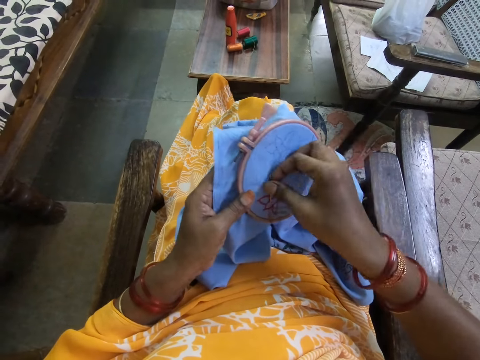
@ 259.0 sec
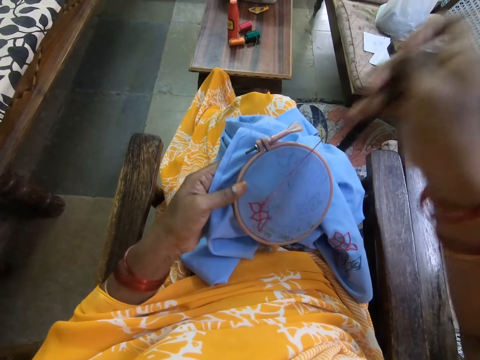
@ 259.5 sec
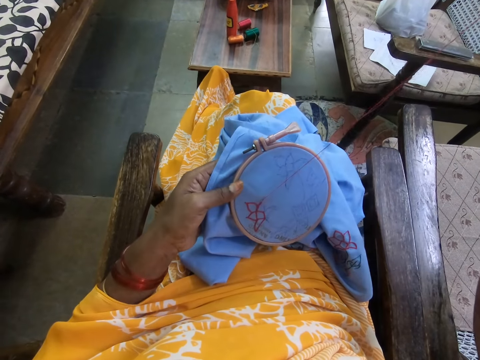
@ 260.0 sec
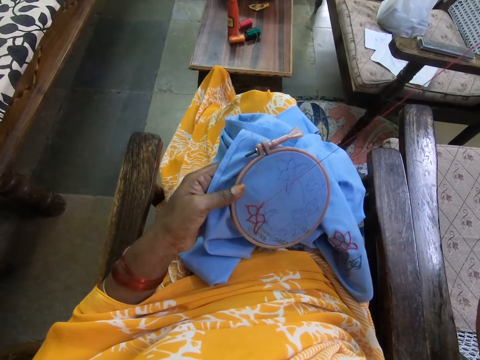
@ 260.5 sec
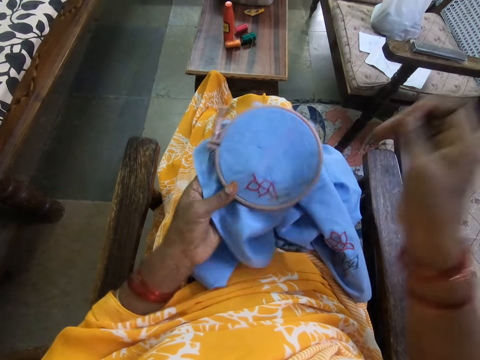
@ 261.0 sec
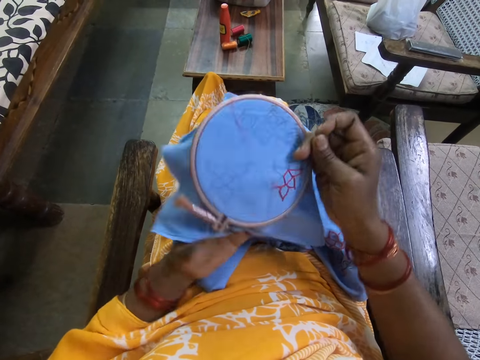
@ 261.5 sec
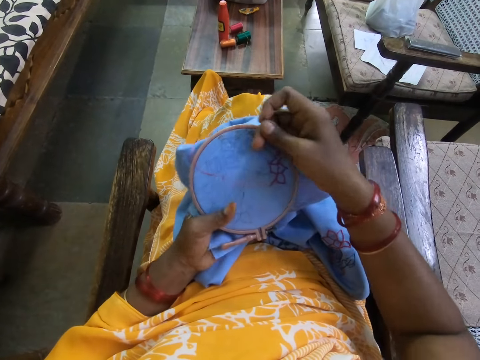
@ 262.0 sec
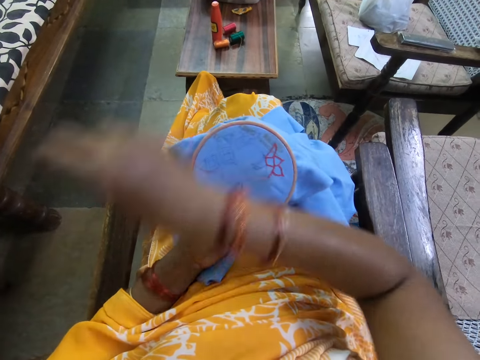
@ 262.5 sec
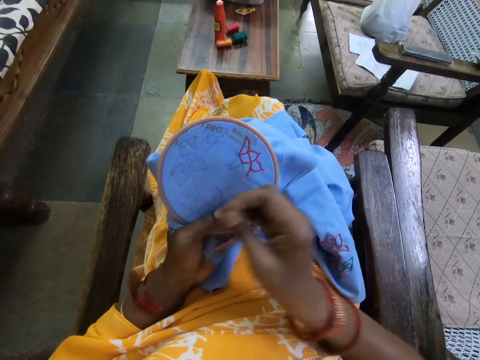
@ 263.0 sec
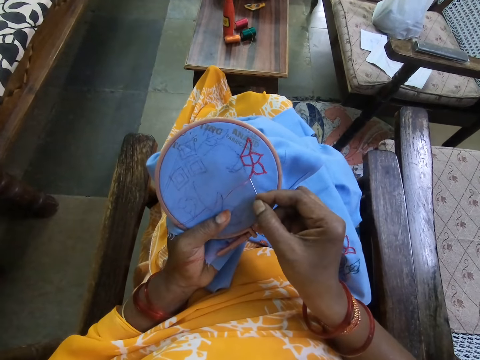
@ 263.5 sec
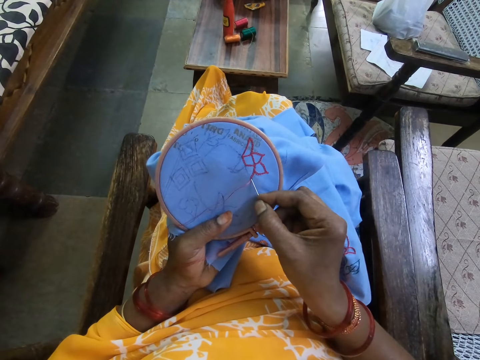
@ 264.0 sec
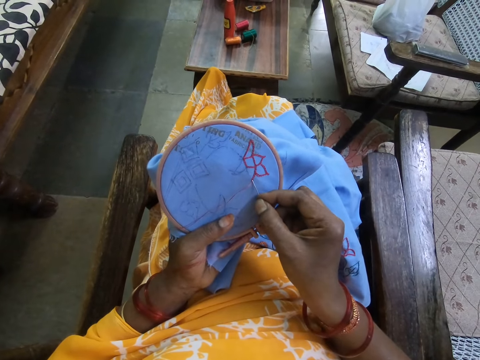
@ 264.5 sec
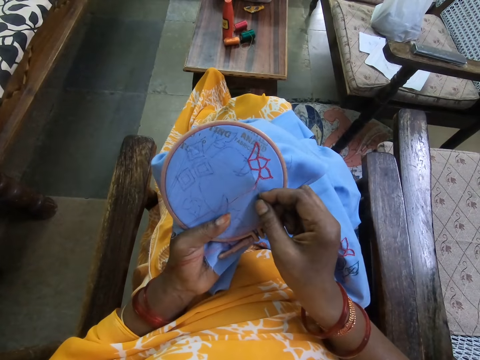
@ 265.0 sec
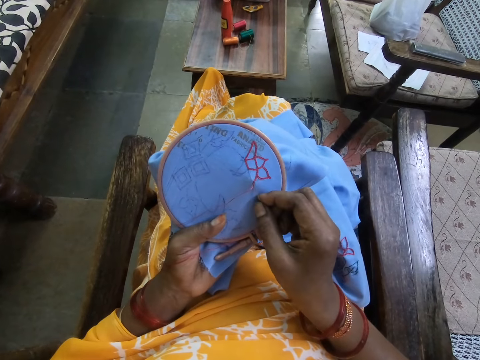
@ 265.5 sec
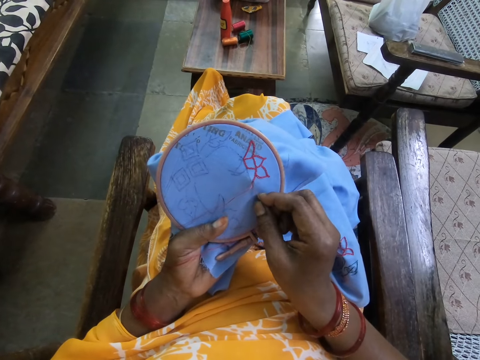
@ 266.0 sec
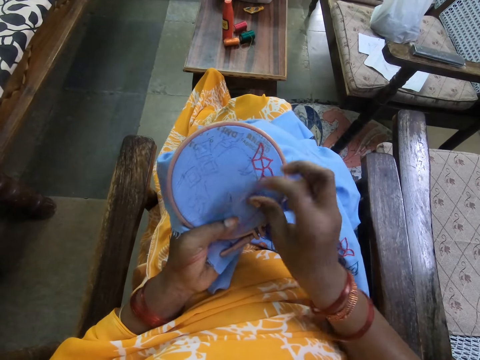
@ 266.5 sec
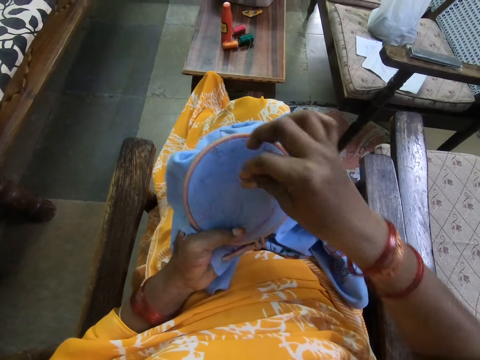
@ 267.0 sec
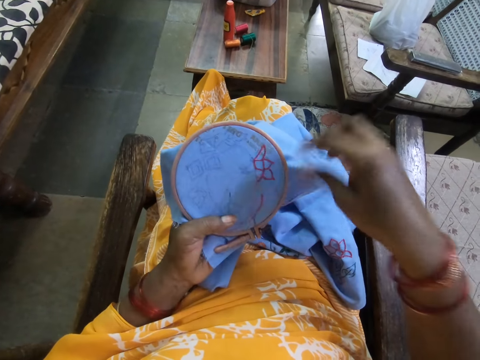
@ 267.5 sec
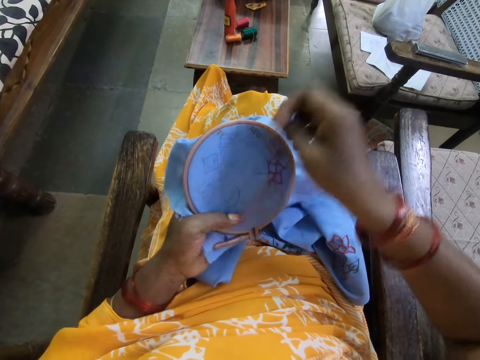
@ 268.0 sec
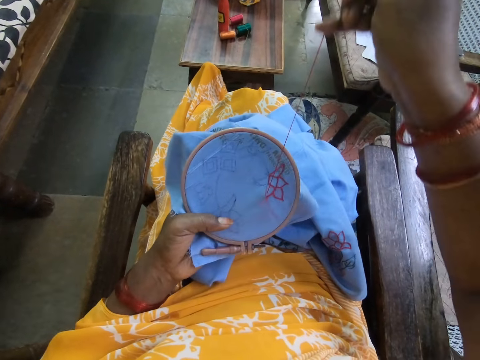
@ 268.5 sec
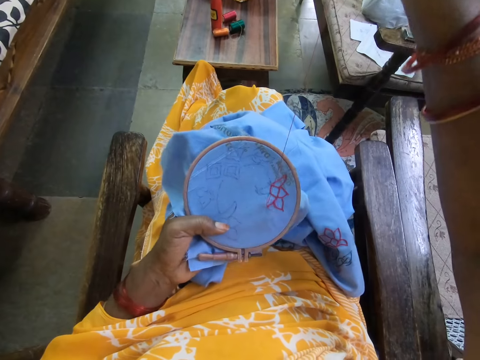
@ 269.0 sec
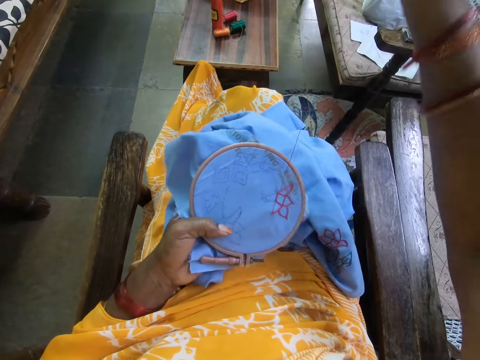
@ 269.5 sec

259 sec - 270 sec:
The camera wearer turns the embroidery hoop with her left hand. She passes the embroidery hoop from her left hand to her right hand. She adjusts a piece of cloth with both hands. She turns the embroidery hoop with her left hand. She passes the embroidery hoop from her right hand to her left hand. She embroiders on the piece of fabric on the embroidery hoop in her left hand with the embroidery needle in her right hand.

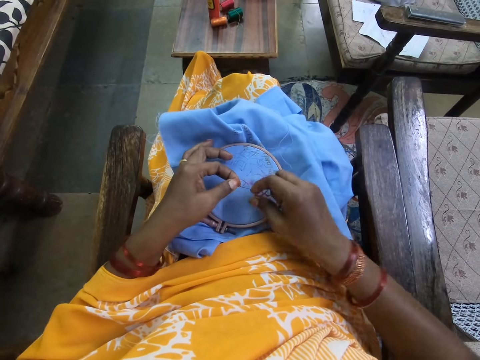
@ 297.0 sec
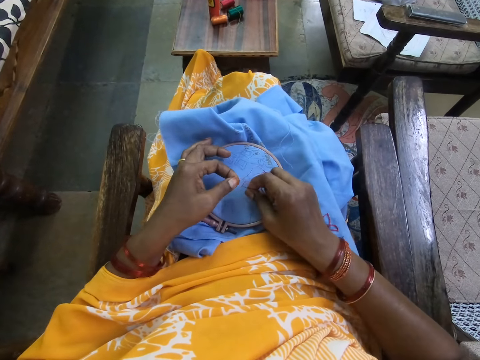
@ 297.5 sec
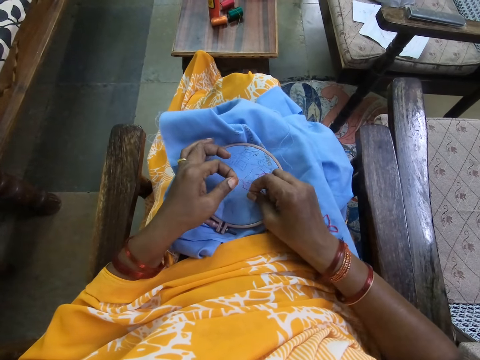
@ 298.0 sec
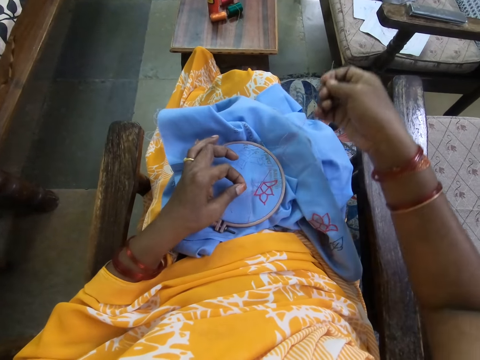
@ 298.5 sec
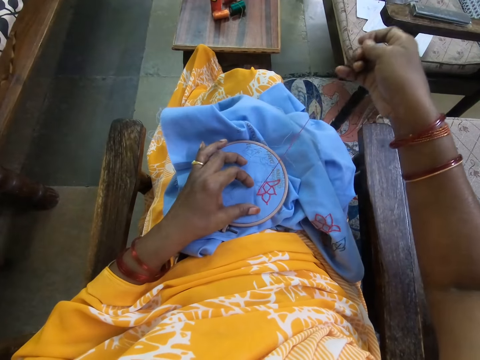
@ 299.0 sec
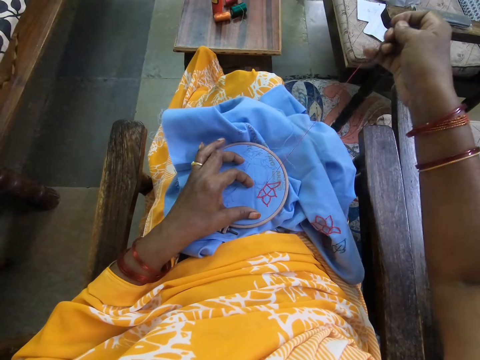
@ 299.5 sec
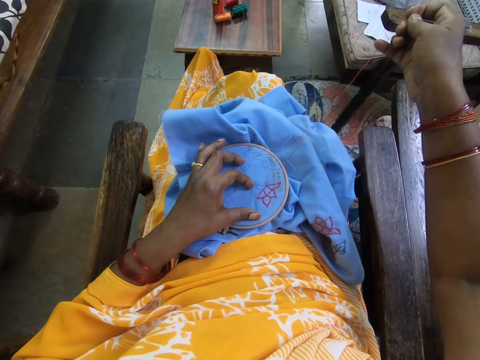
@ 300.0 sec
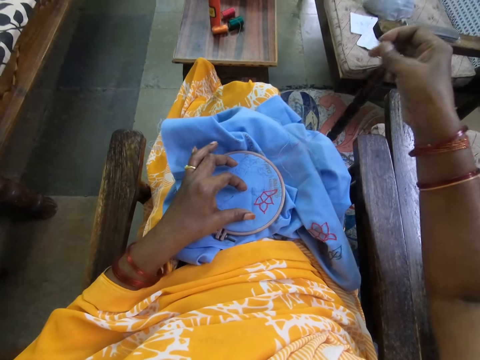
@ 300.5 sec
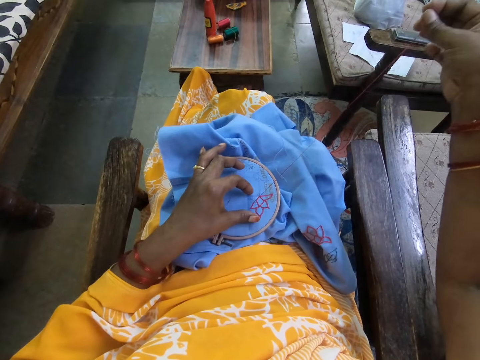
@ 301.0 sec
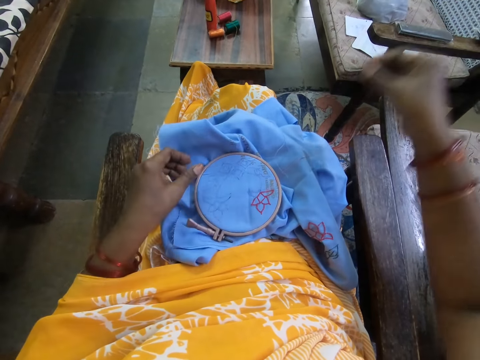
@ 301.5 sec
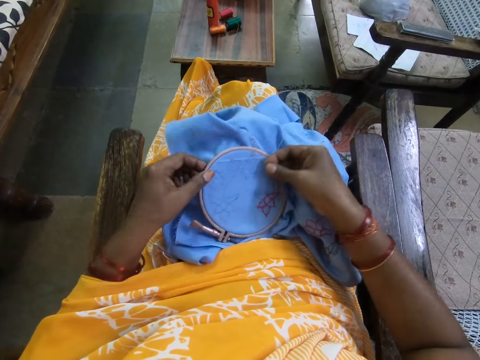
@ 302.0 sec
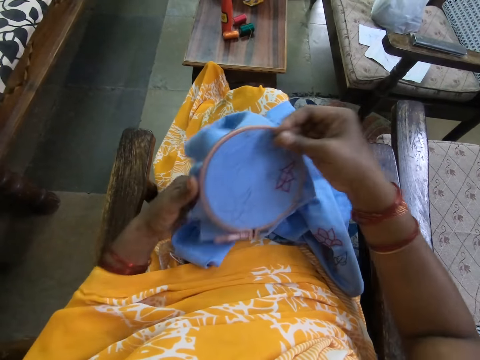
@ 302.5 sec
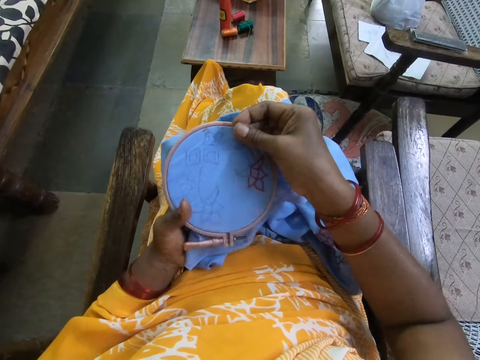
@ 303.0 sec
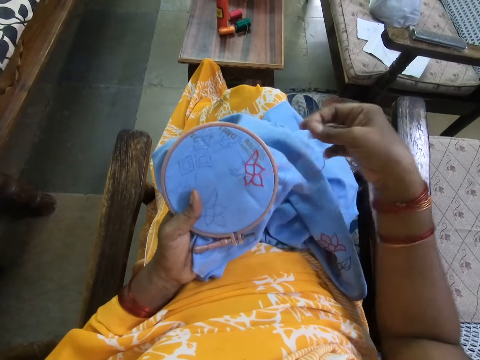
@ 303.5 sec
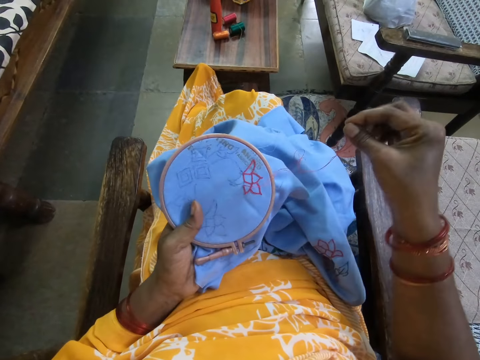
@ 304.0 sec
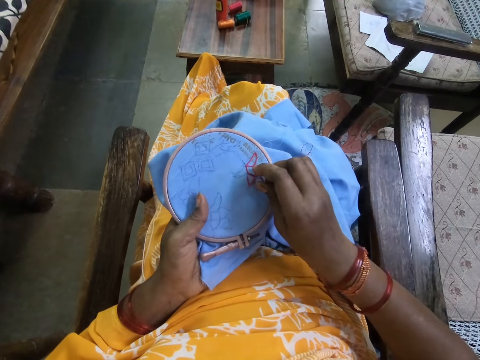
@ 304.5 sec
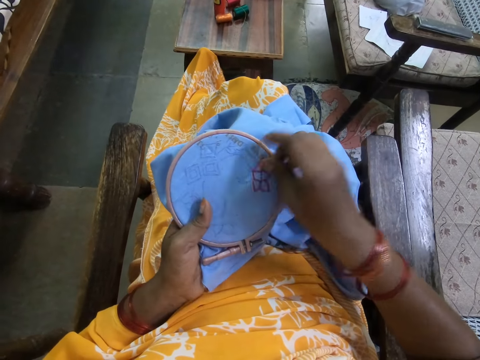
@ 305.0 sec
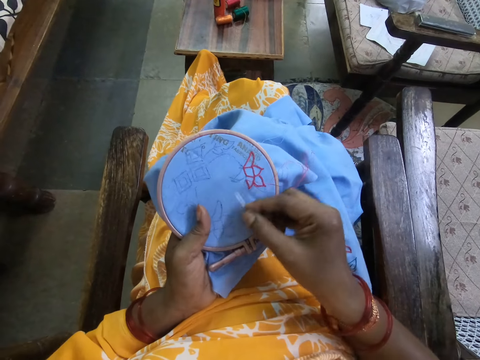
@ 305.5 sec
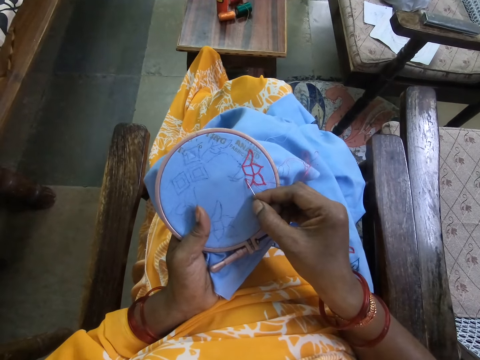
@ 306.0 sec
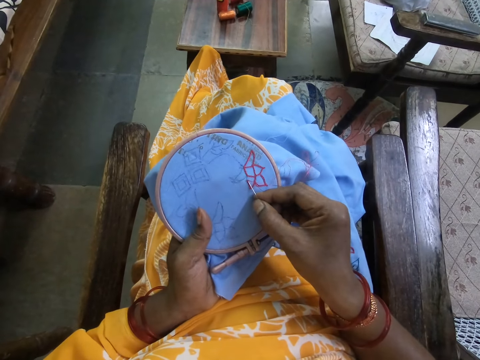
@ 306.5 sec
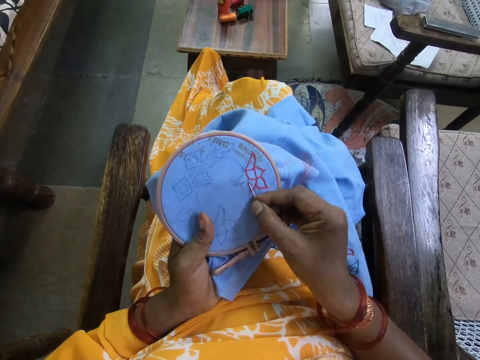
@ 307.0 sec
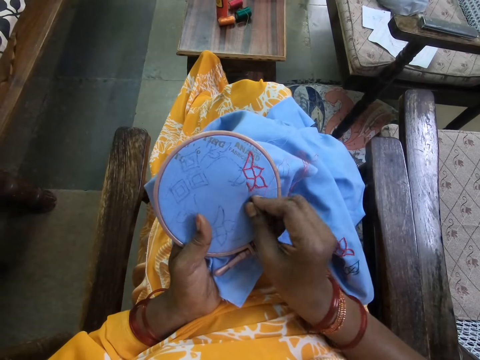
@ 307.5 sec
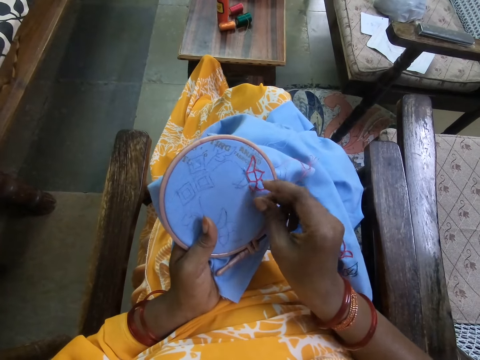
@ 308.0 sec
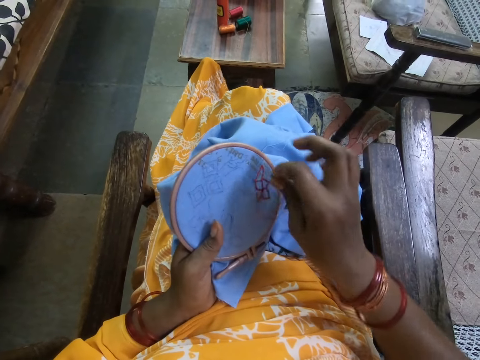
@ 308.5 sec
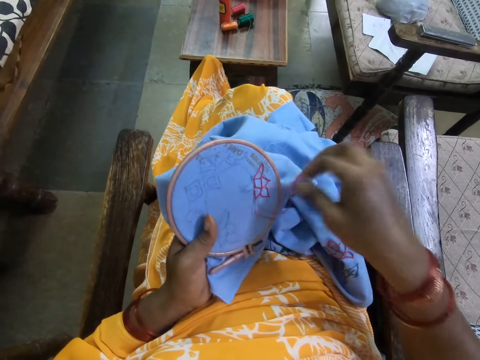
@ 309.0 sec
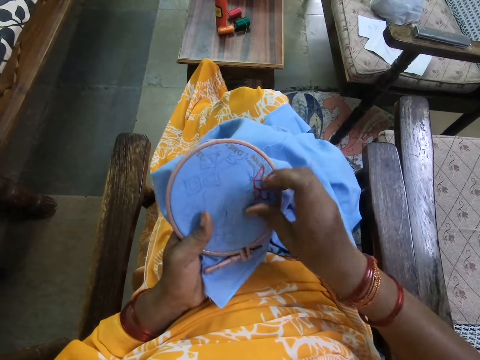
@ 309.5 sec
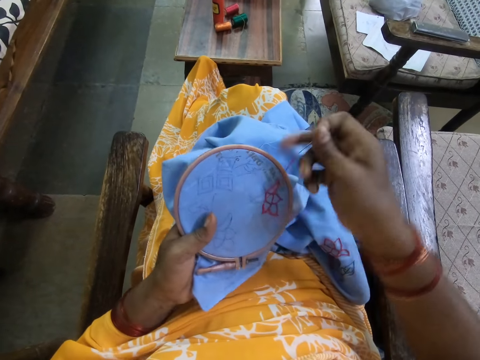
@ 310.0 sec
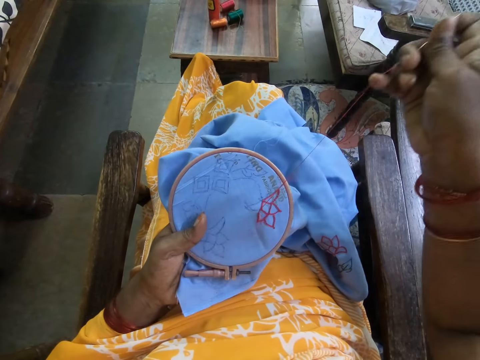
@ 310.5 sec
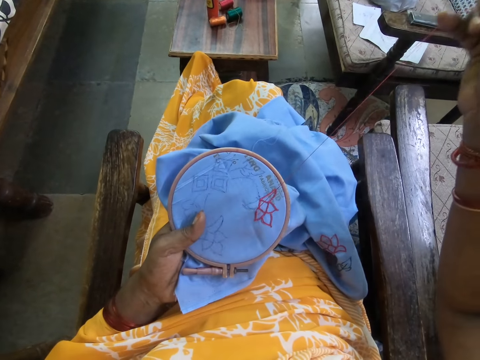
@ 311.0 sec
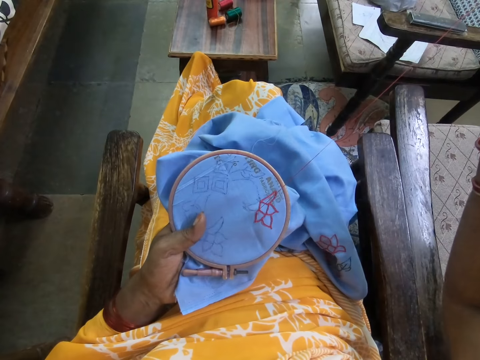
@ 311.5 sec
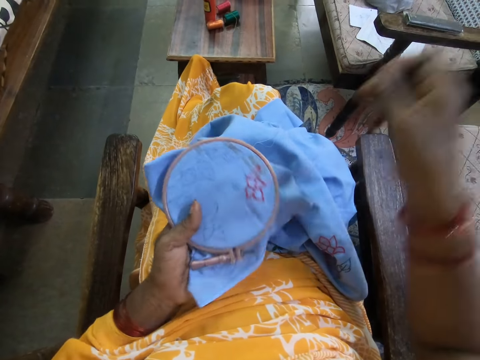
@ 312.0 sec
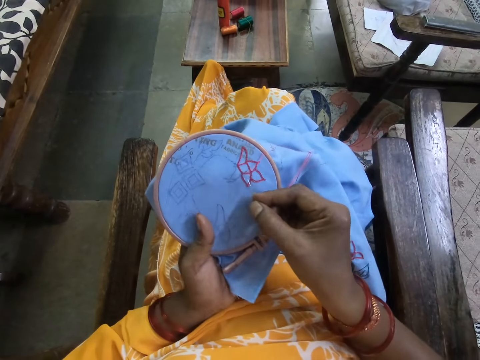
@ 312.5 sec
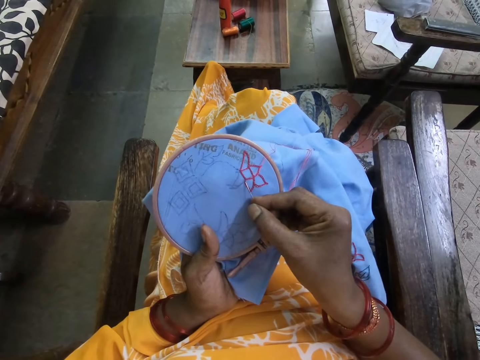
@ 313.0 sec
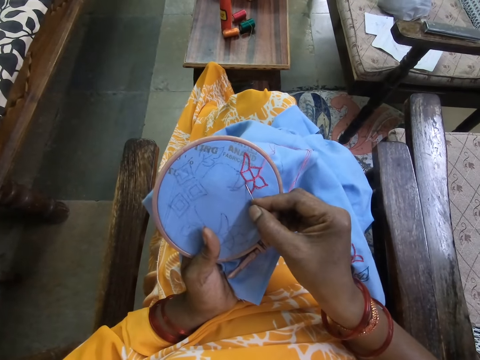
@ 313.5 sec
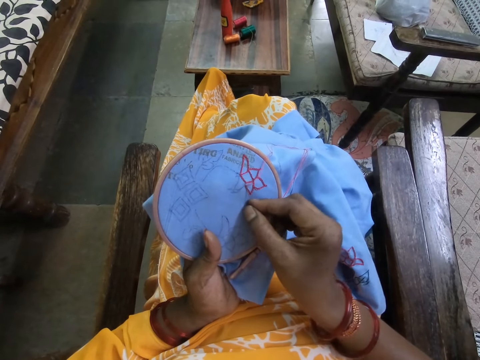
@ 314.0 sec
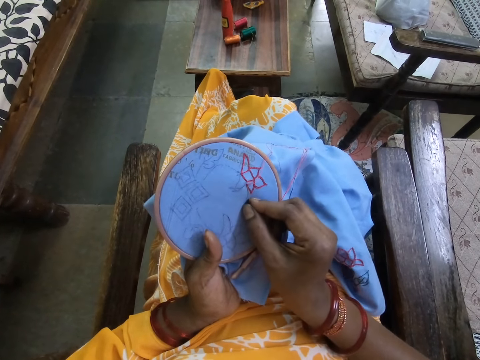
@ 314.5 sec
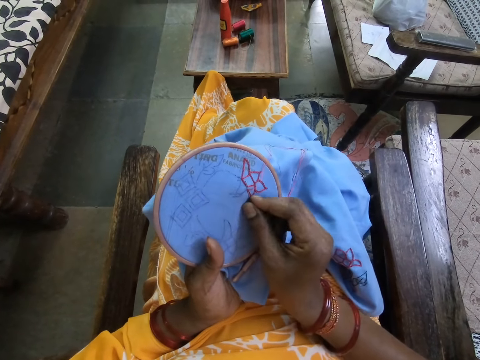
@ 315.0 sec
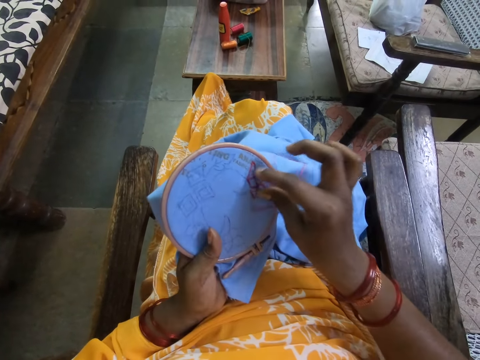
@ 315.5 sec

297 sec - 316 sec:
The camera wearer sorts the thread on the canvas with both hands. She picks up the canvas from her lap with her right hand. She passes the canvas from her right hand to her left hand. She embroiders the canvas in her left hand with the needle and thread in her right hand.
